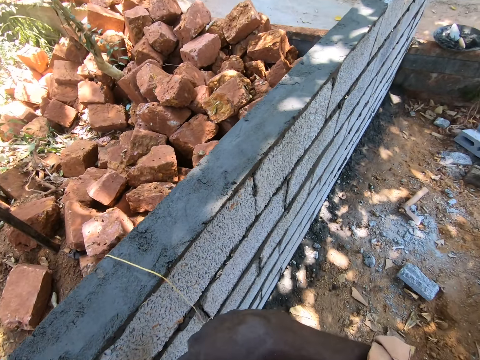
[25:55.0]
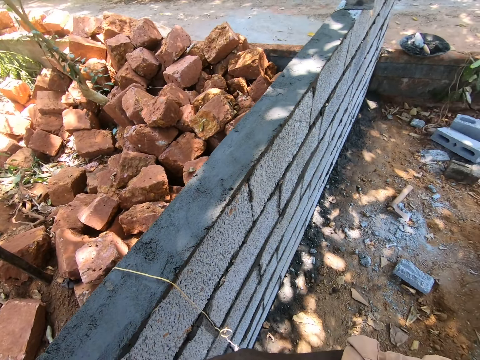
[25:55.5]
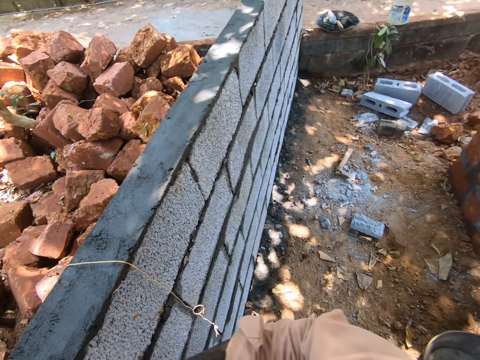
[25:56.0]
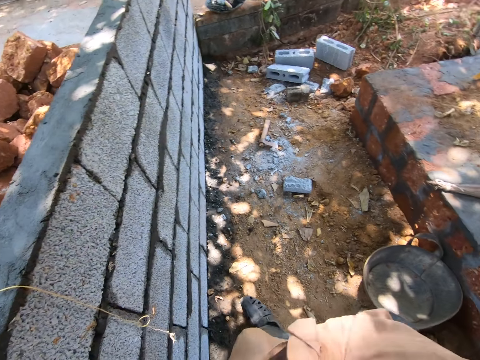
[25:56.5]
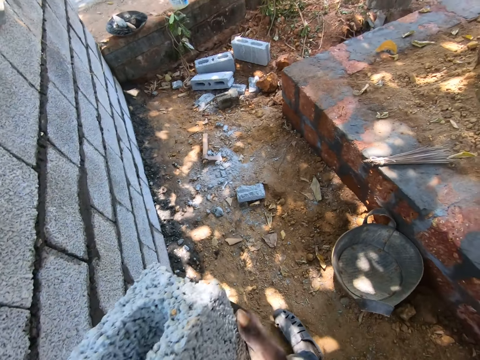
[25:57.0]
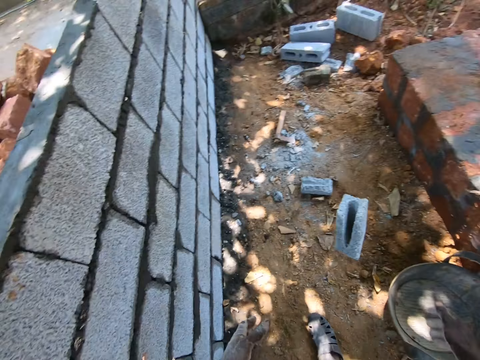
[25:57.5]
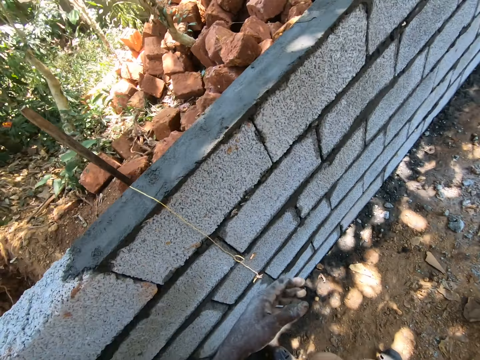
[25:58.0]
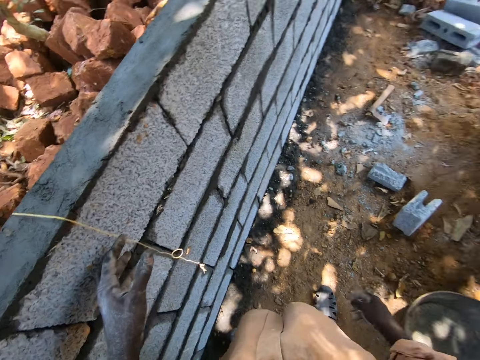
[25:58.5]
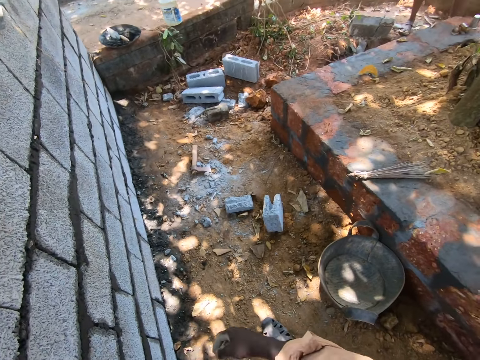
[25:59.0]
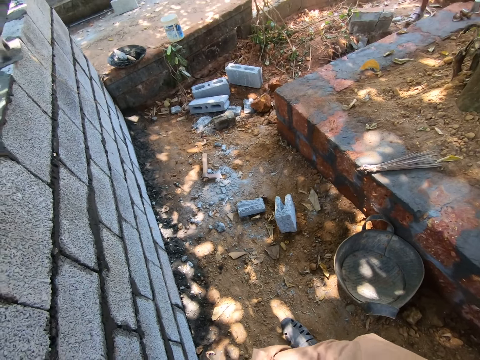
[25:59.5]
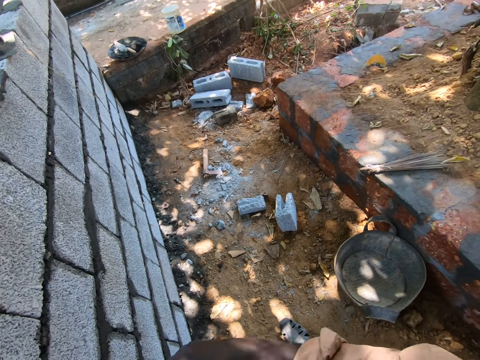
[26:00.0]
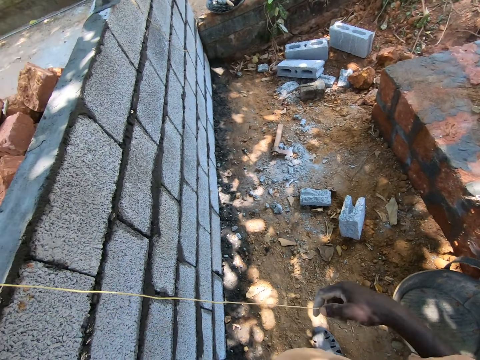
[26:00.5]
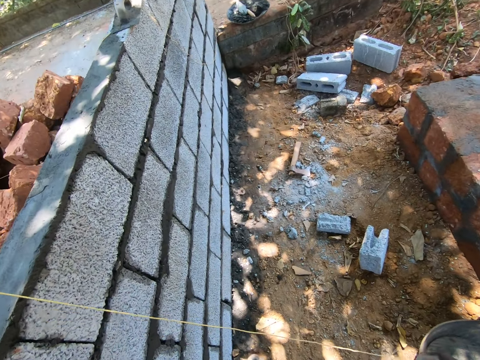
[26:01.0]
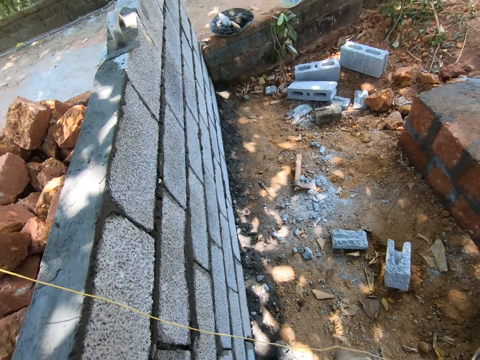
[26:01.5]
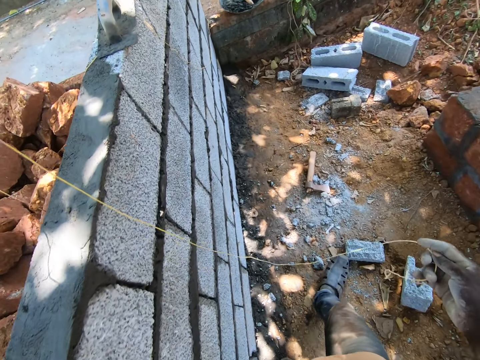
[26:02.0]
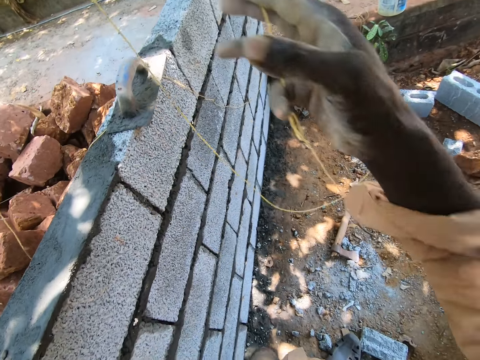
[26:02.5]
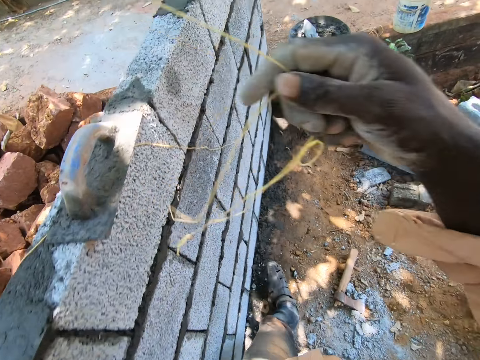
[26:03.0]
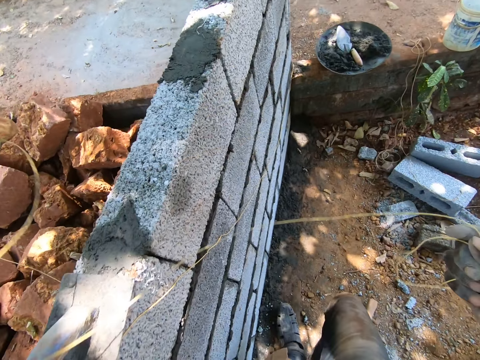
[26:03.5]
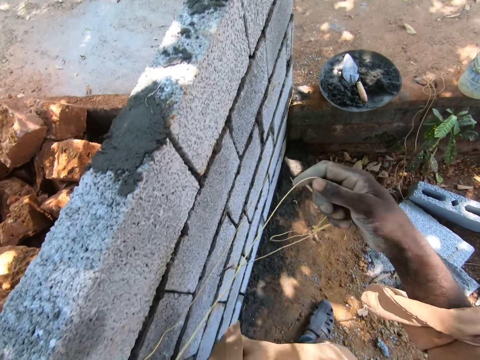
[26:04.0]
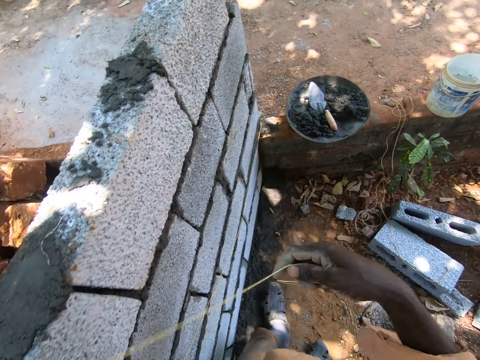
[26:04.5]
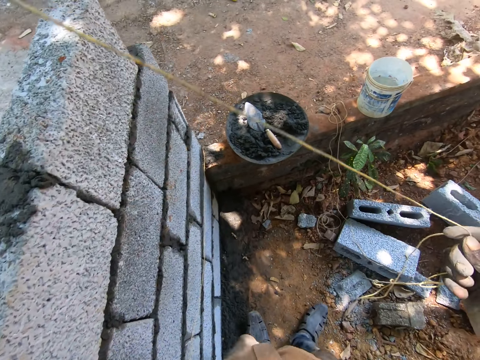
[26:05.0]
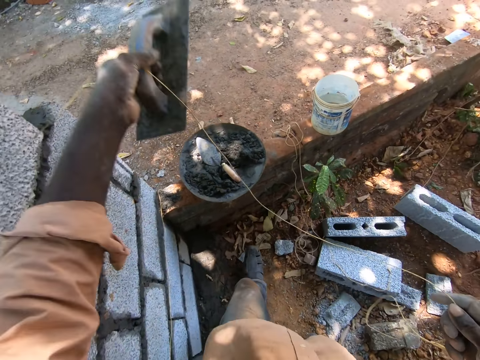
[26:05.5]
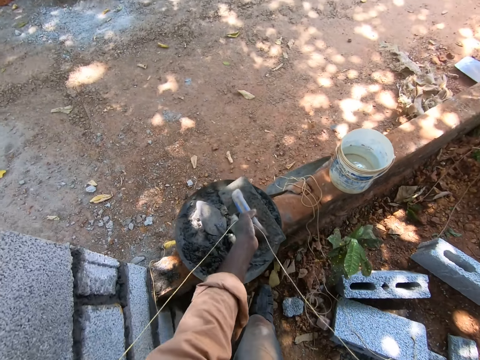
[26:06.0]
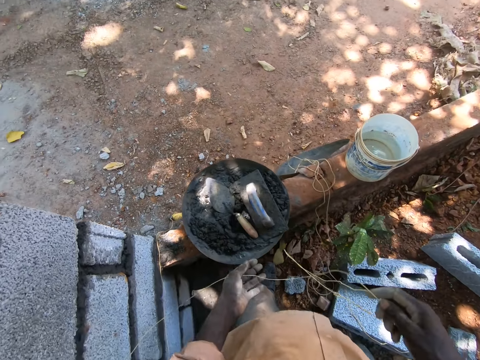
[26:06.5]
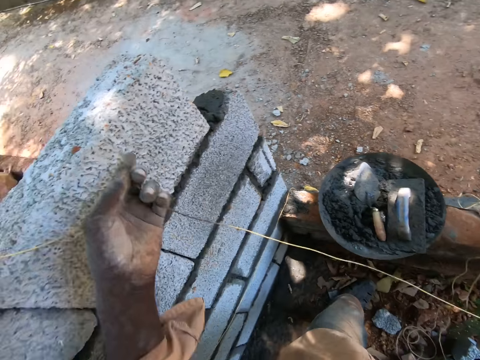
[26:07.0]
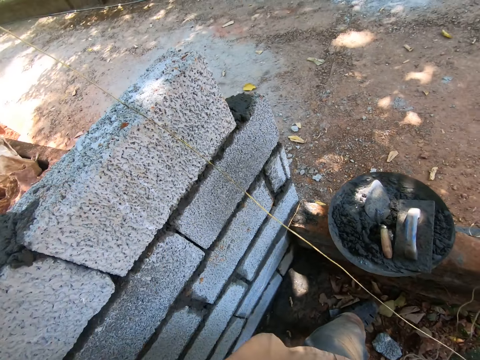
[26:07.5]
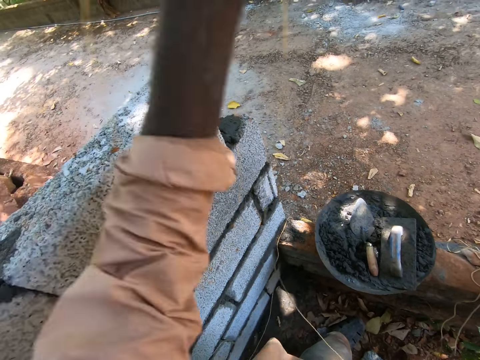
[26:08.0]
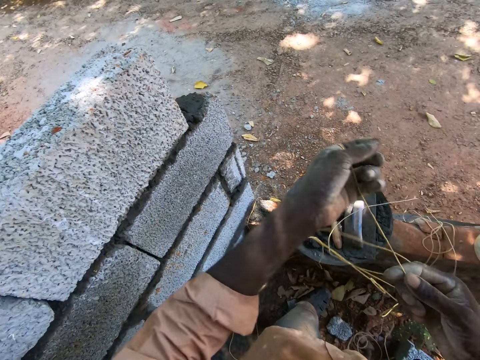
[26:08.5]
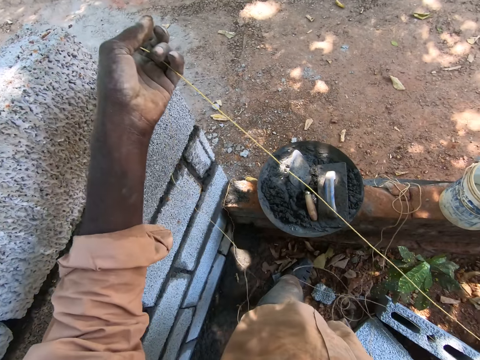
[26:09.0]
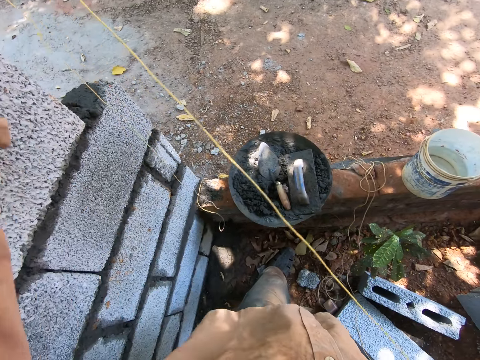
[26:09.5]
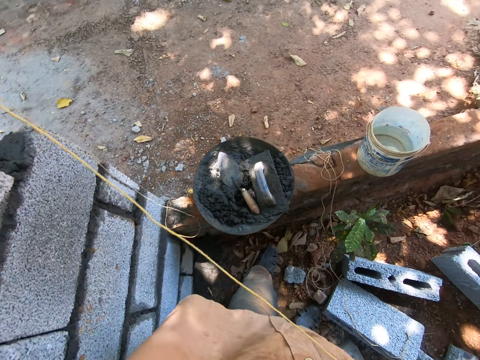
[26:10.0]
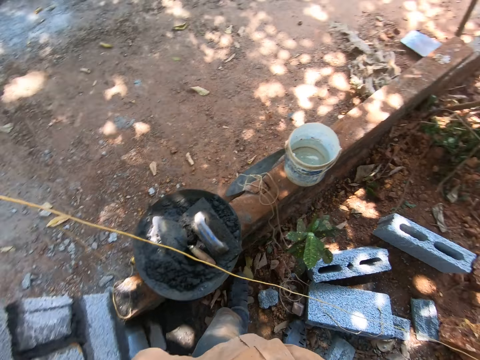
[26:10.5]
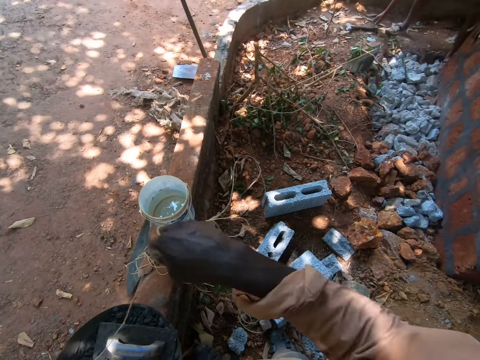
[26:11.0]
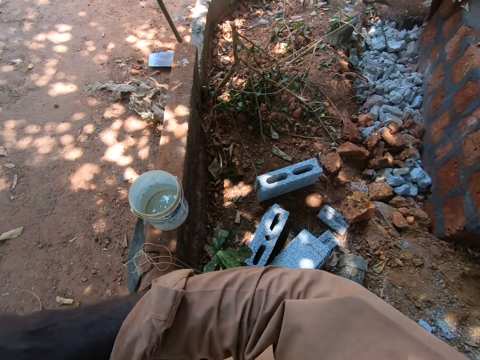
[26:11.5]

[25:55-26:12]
The camera wearer carries a brick. They drop the brick on the ground. They pull the rope or thread. They put the concrete hand tool on the bucket. They straighten the thread and pull the rope.

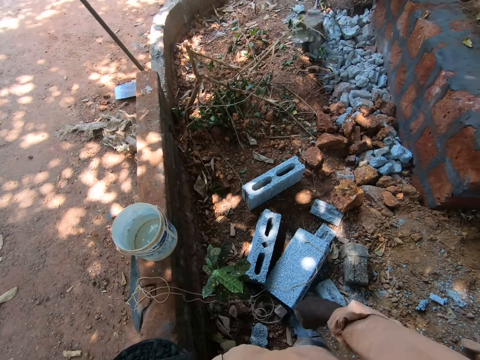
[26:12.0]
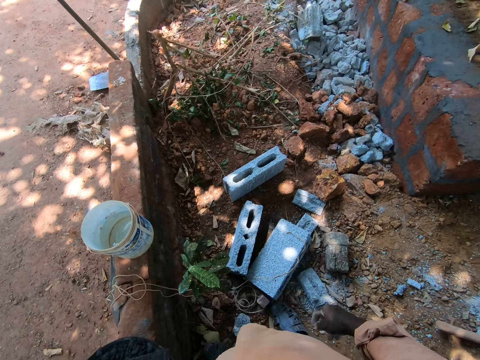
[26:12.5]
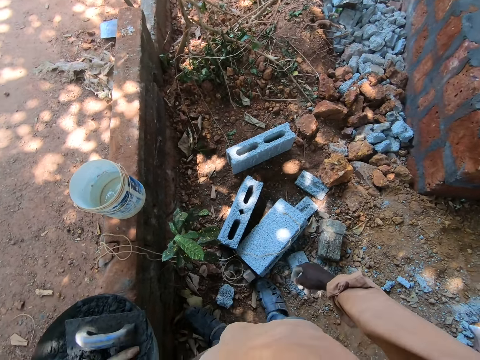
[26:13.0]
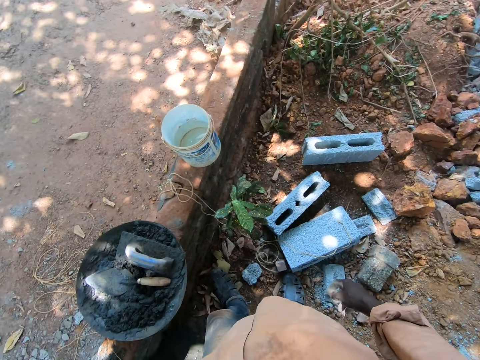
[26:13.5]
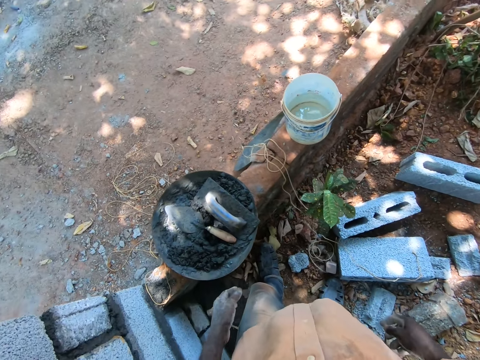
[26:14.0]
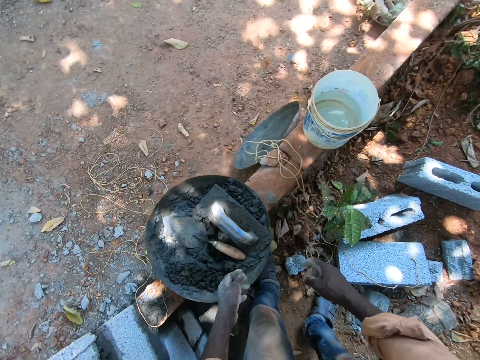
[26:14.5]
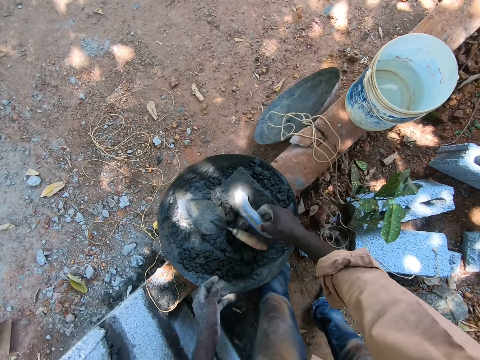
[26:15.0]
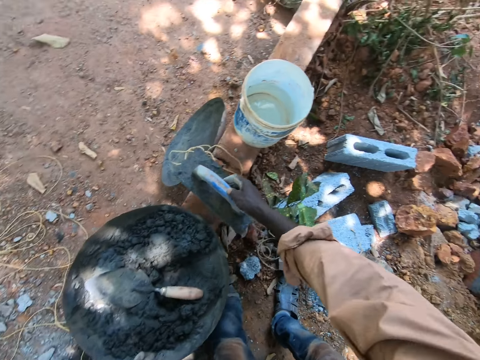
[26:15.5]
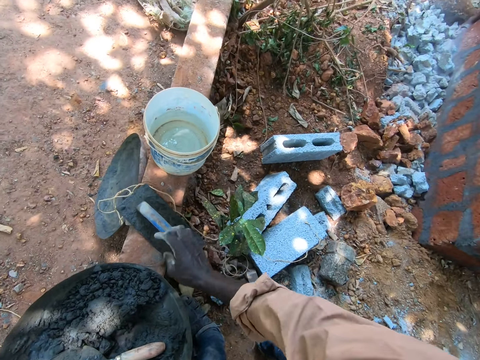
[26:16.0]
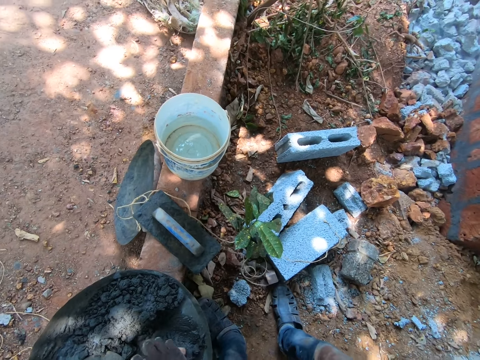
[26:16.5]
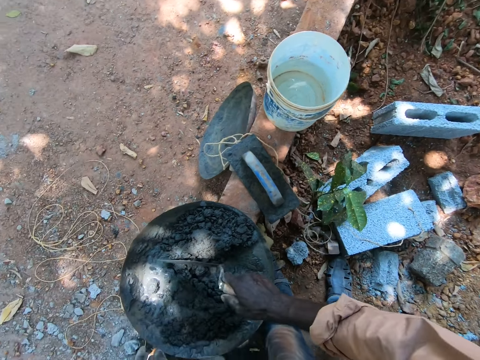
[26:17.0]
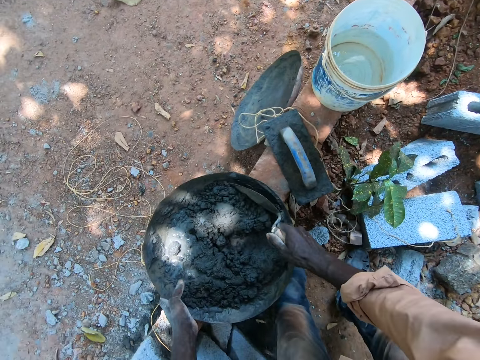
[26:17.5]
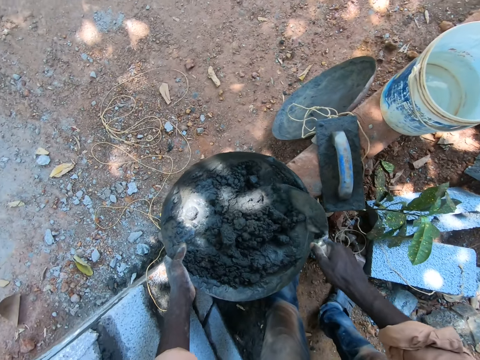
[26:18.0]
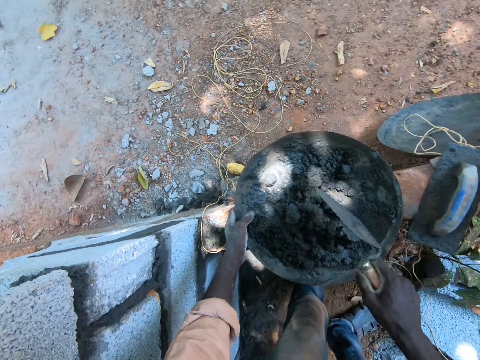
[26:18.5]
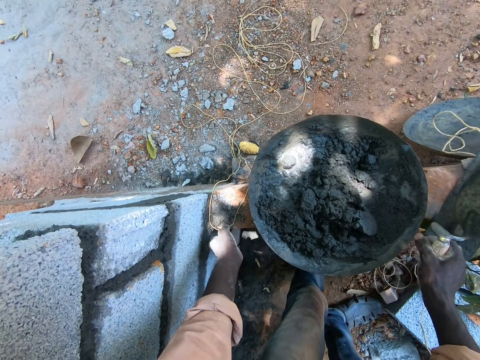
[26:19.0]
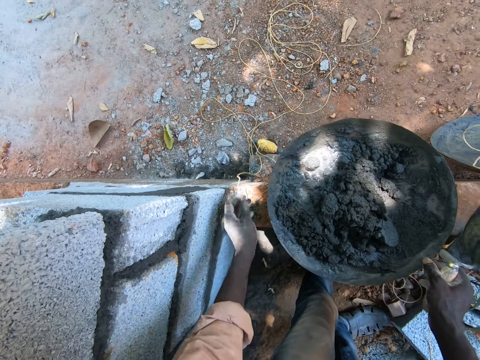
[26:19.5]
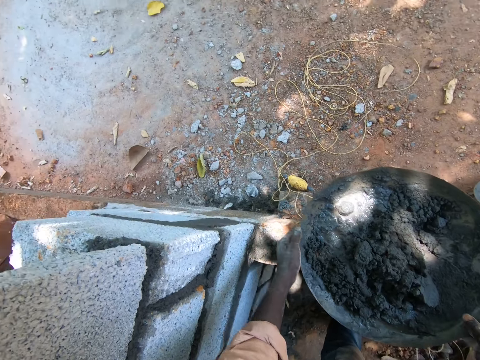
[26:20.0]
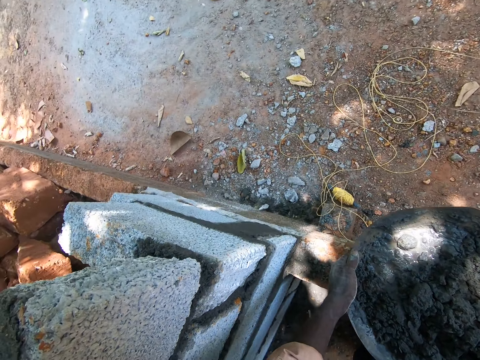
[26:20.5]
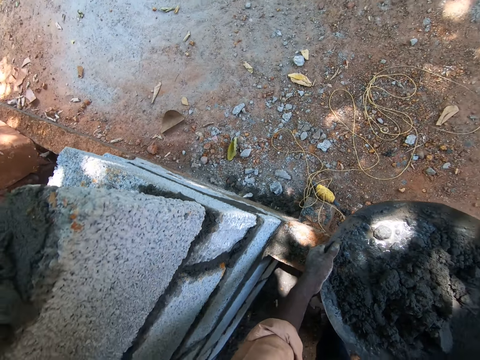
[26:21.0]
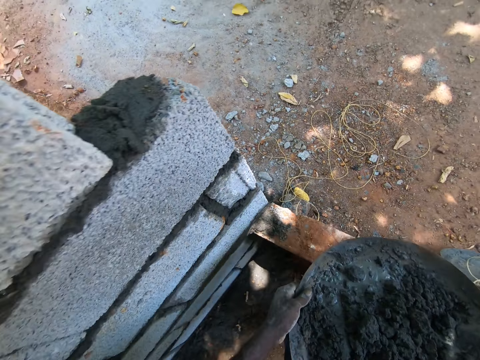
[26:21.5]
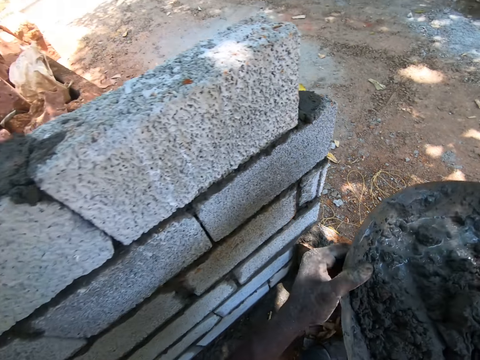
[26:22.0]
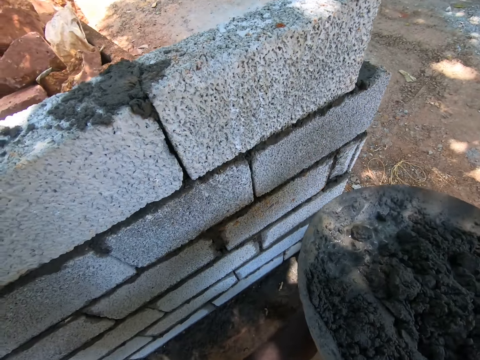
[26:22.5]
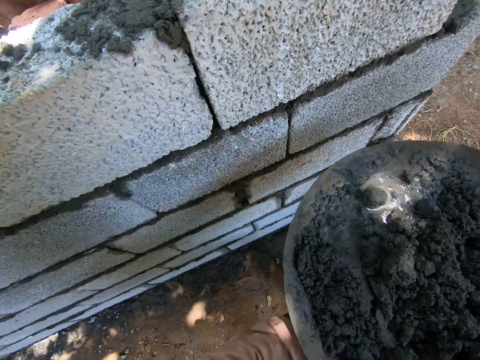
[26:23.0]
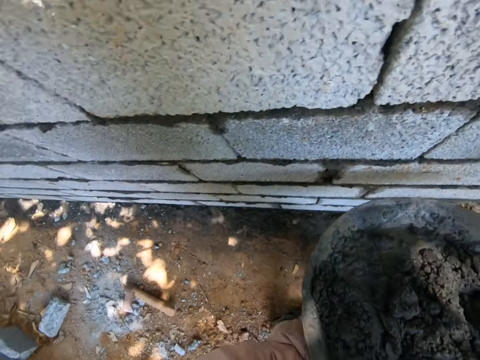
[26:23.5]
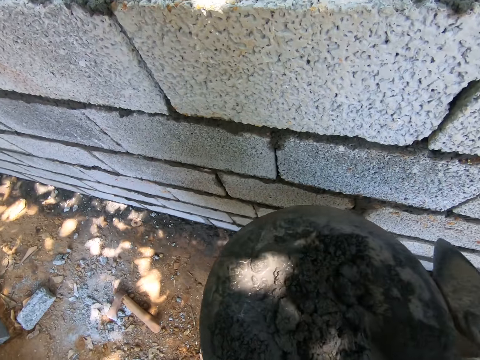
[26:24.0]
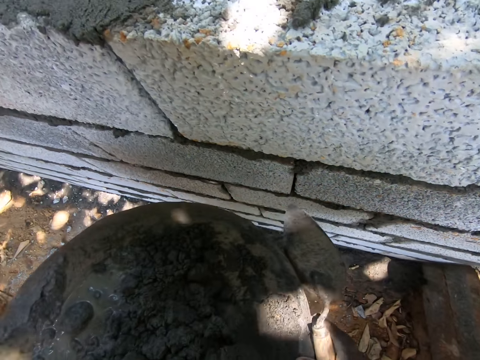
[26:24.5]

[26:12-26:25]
The camera wearer puts the concrete hand tool or trowel on the ground. They gather concrete with the trowel, mix the cement and carry the cement basin.
